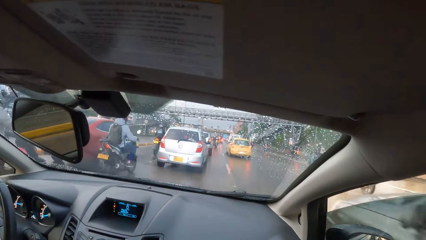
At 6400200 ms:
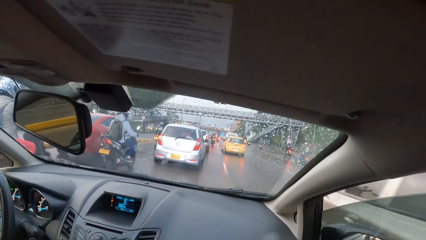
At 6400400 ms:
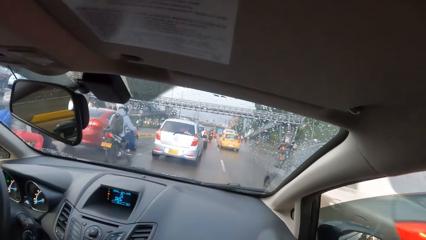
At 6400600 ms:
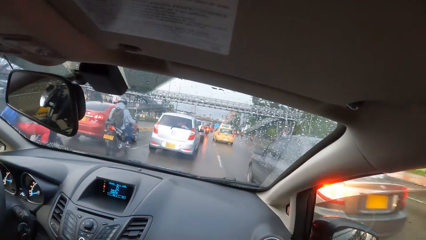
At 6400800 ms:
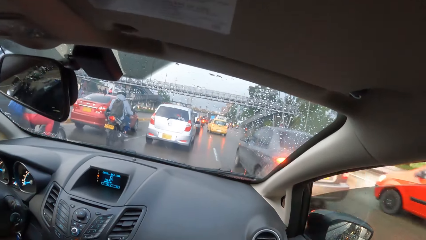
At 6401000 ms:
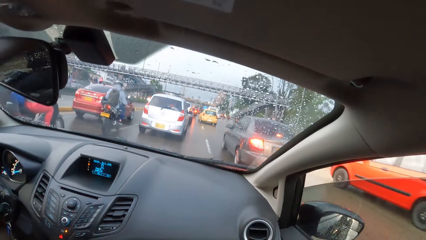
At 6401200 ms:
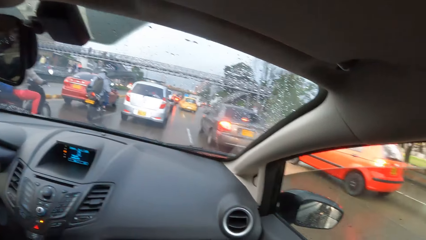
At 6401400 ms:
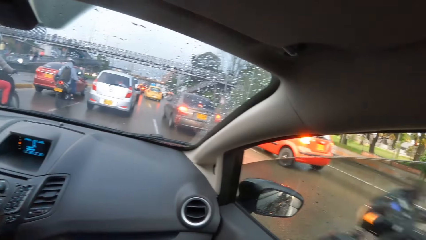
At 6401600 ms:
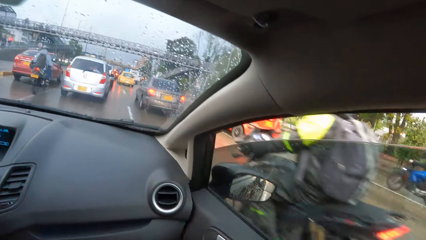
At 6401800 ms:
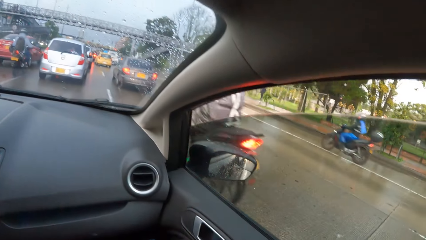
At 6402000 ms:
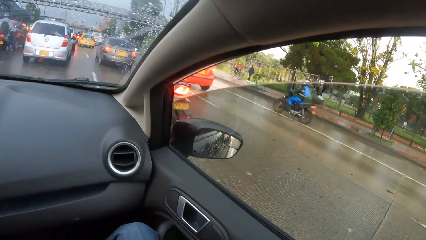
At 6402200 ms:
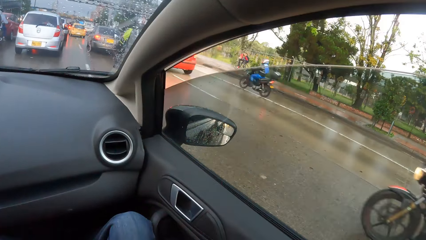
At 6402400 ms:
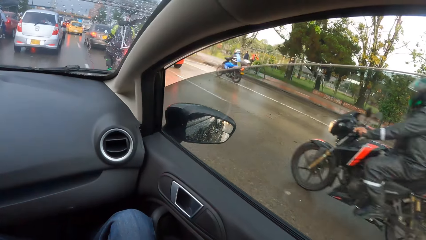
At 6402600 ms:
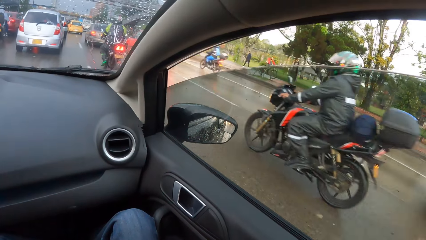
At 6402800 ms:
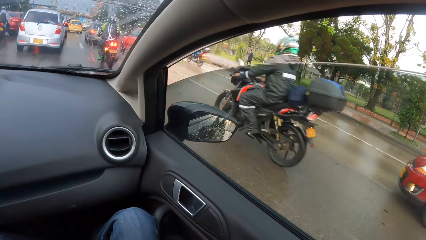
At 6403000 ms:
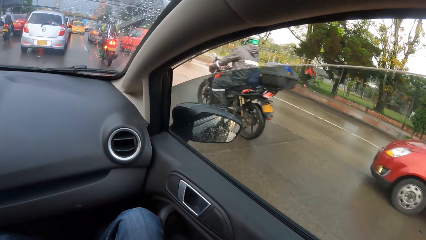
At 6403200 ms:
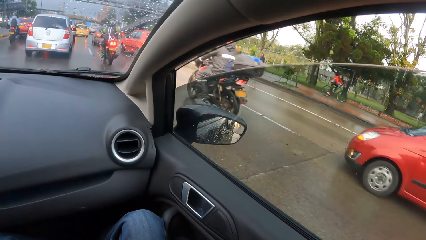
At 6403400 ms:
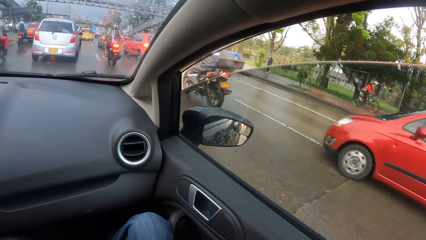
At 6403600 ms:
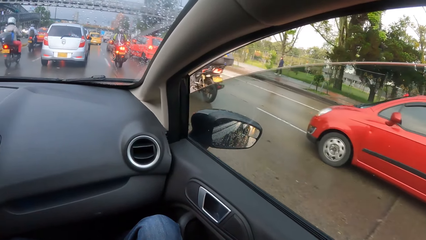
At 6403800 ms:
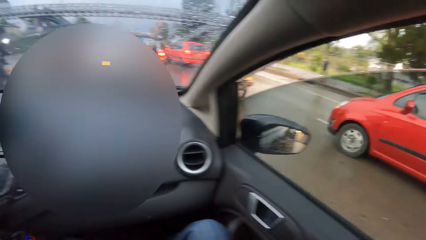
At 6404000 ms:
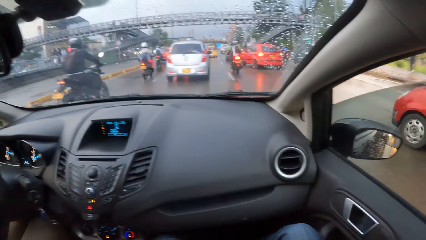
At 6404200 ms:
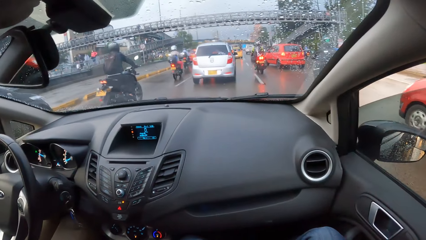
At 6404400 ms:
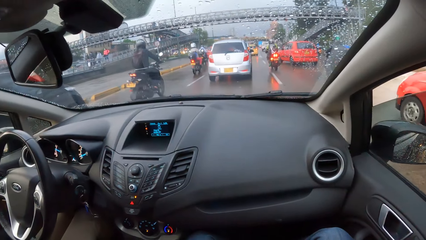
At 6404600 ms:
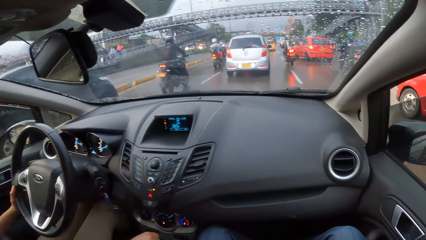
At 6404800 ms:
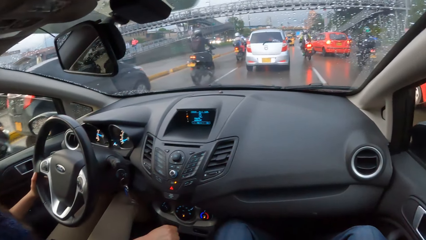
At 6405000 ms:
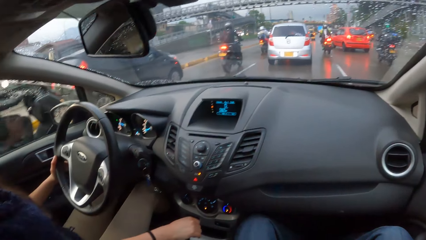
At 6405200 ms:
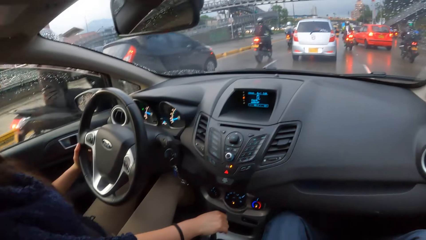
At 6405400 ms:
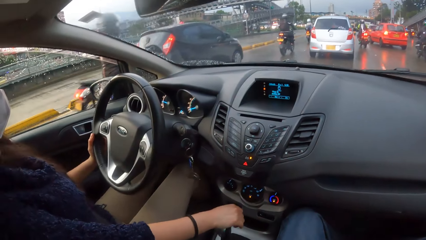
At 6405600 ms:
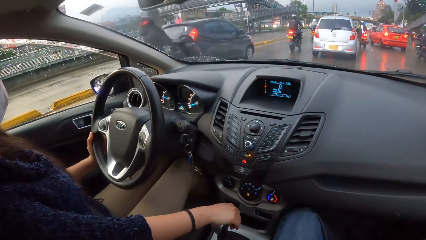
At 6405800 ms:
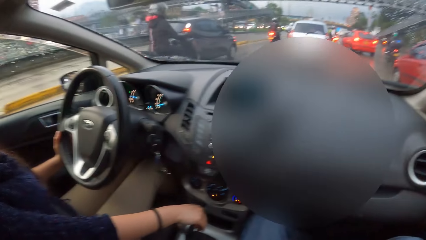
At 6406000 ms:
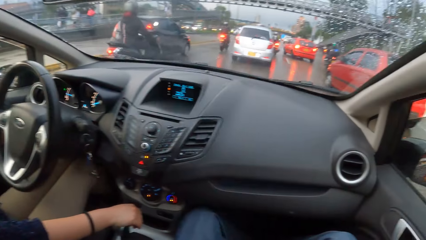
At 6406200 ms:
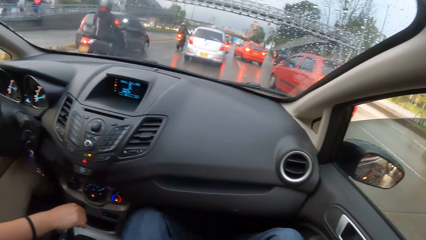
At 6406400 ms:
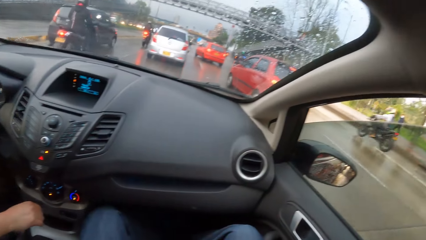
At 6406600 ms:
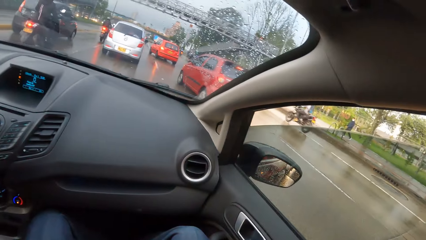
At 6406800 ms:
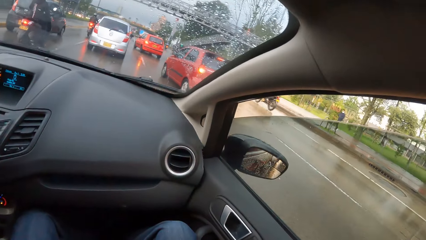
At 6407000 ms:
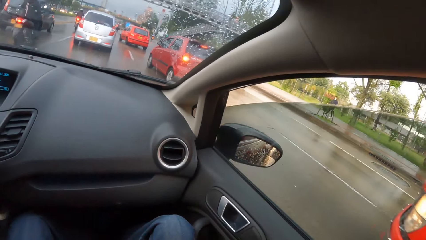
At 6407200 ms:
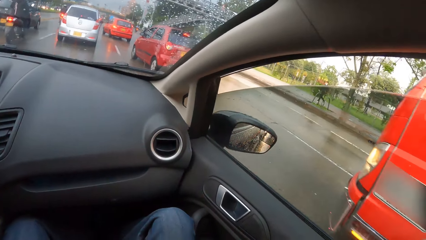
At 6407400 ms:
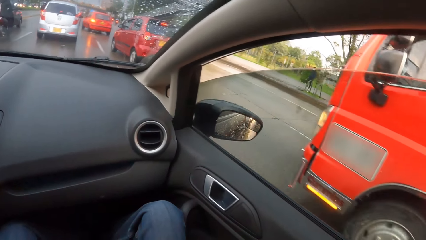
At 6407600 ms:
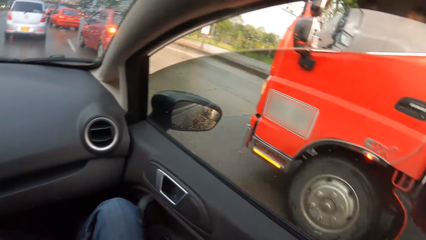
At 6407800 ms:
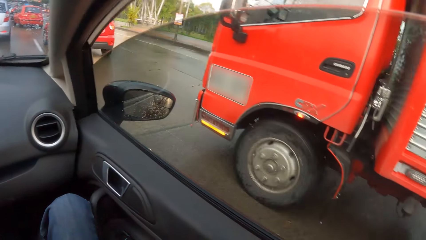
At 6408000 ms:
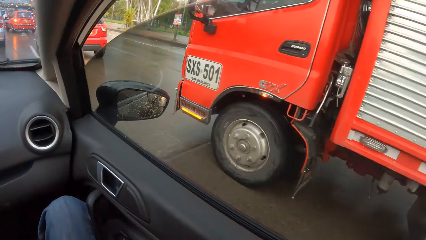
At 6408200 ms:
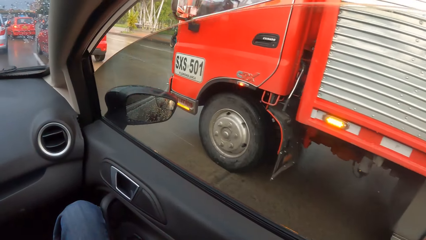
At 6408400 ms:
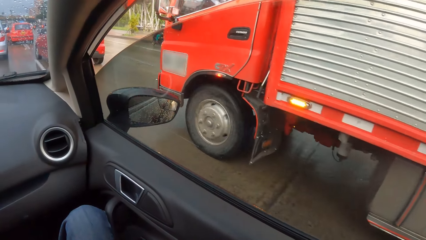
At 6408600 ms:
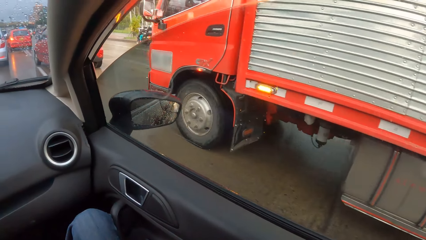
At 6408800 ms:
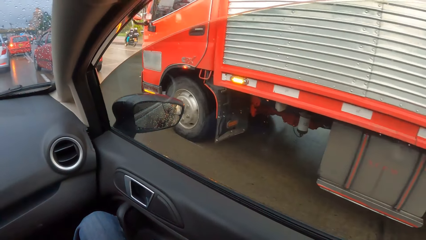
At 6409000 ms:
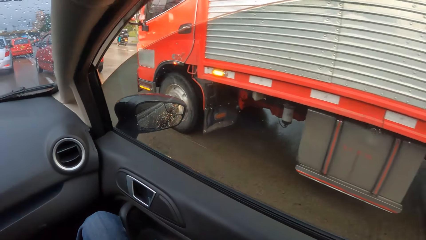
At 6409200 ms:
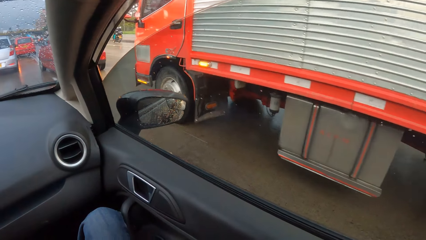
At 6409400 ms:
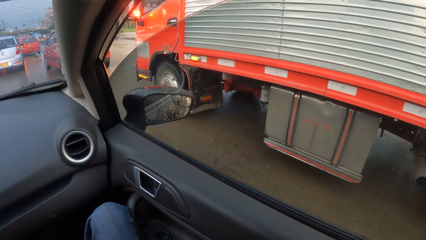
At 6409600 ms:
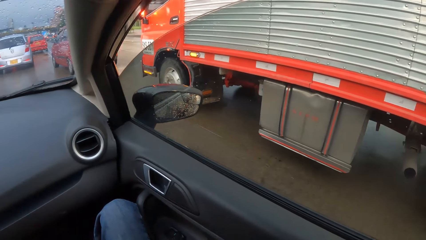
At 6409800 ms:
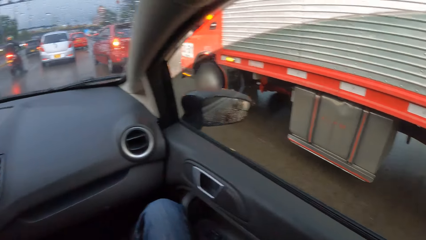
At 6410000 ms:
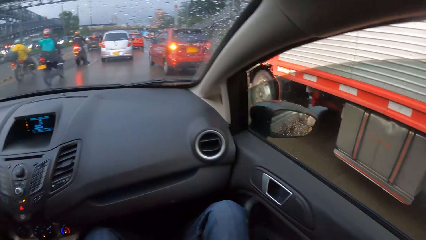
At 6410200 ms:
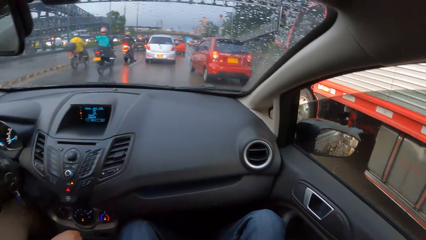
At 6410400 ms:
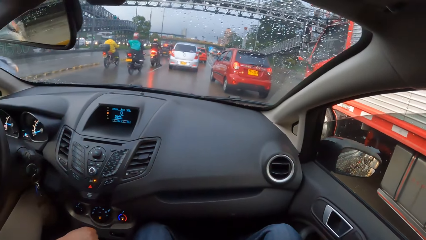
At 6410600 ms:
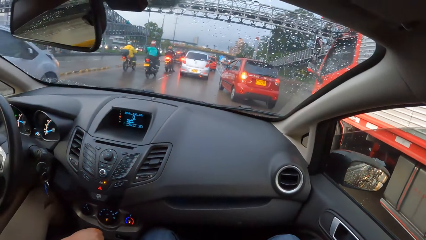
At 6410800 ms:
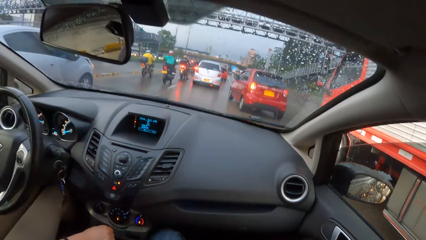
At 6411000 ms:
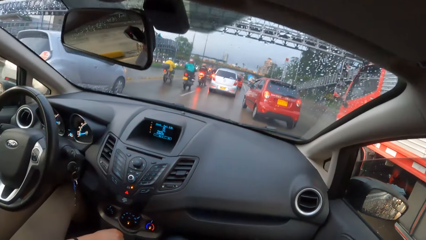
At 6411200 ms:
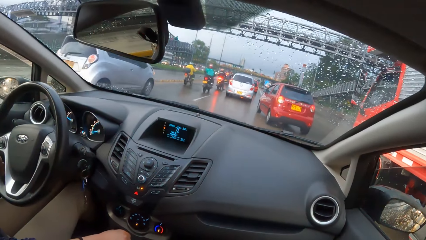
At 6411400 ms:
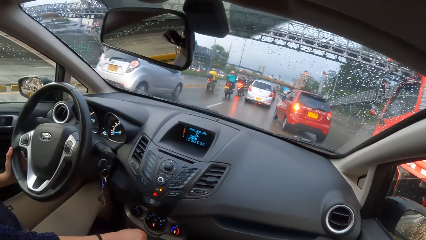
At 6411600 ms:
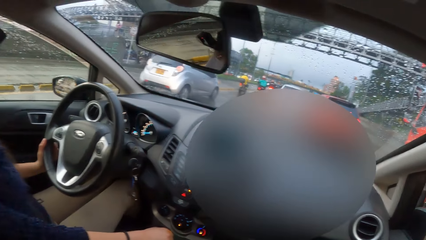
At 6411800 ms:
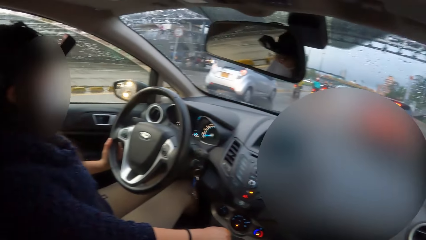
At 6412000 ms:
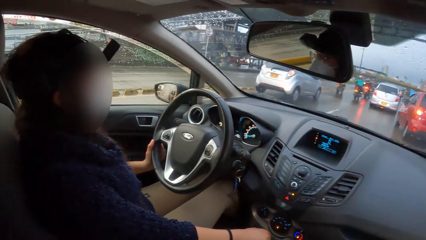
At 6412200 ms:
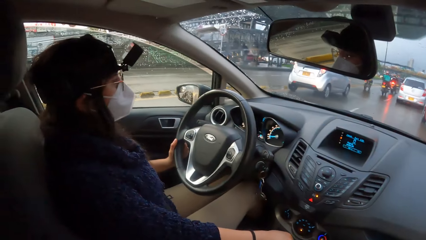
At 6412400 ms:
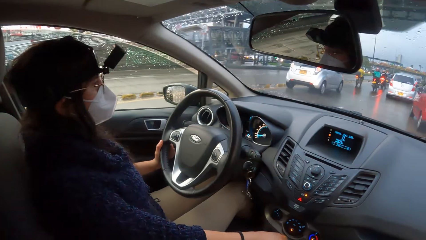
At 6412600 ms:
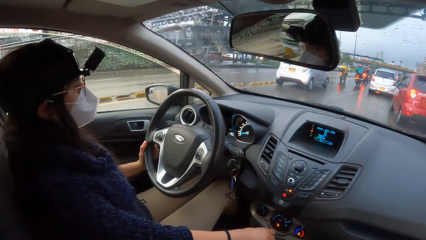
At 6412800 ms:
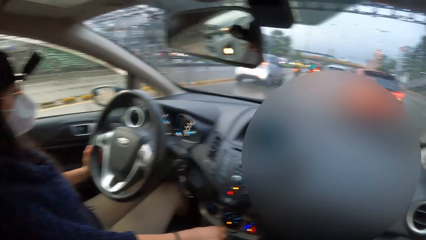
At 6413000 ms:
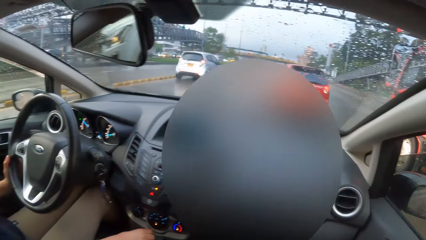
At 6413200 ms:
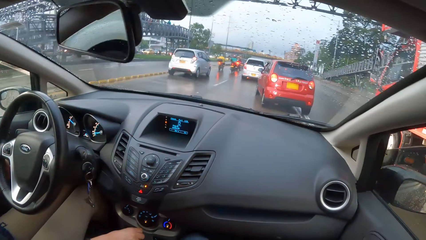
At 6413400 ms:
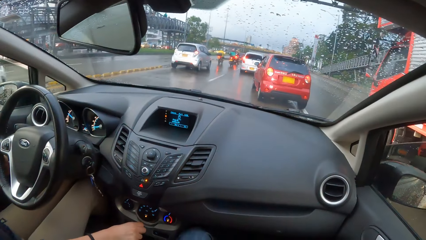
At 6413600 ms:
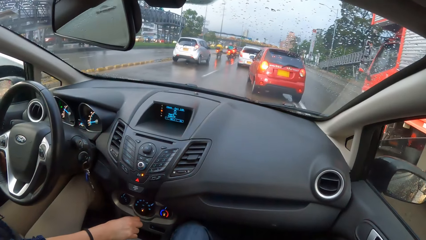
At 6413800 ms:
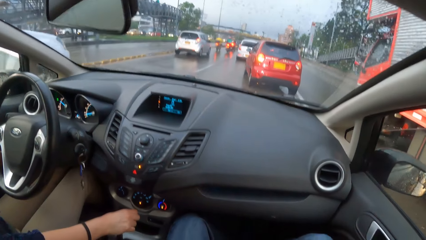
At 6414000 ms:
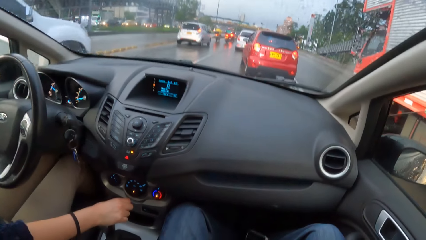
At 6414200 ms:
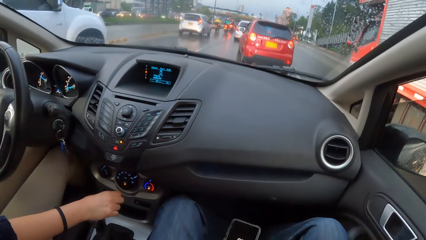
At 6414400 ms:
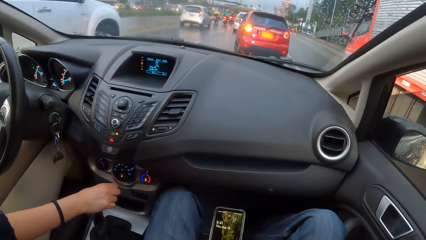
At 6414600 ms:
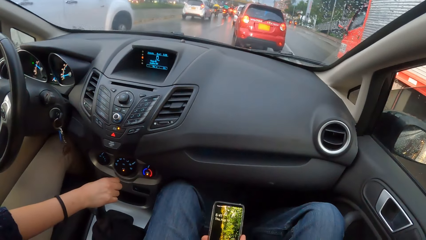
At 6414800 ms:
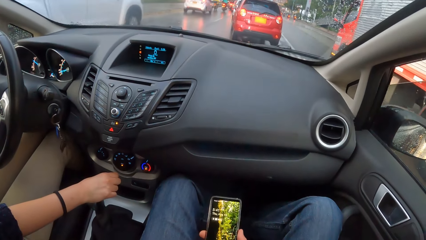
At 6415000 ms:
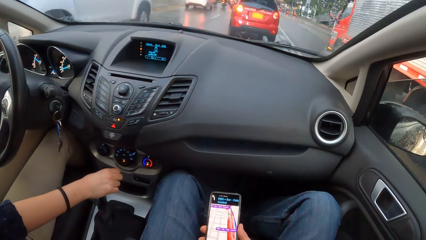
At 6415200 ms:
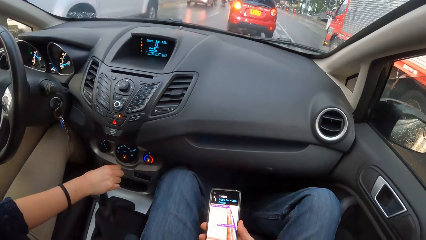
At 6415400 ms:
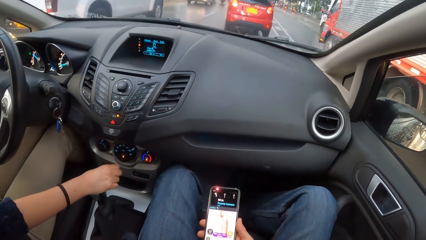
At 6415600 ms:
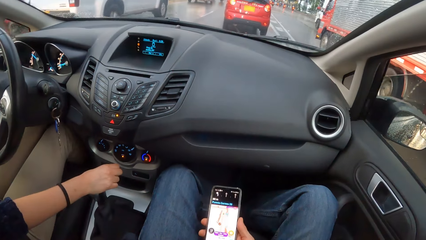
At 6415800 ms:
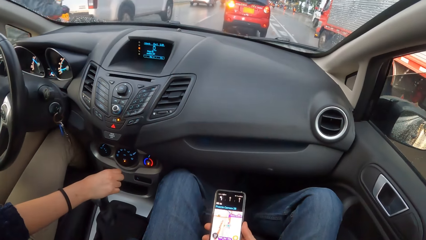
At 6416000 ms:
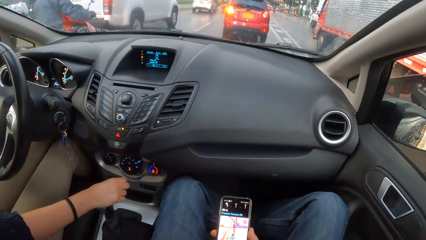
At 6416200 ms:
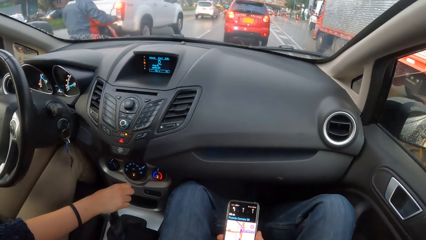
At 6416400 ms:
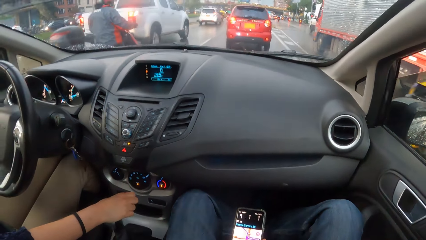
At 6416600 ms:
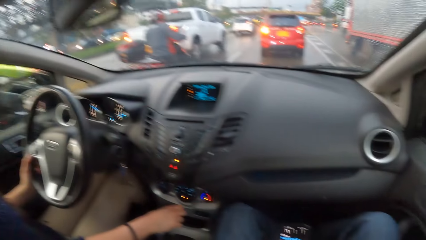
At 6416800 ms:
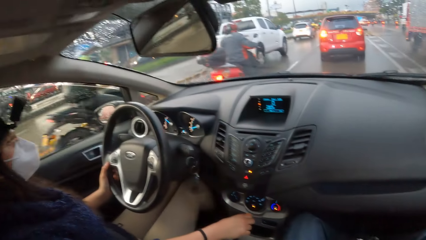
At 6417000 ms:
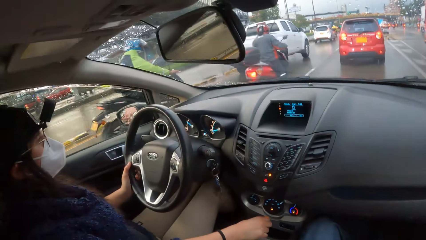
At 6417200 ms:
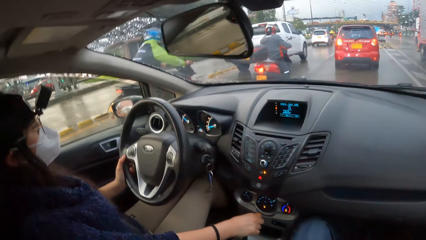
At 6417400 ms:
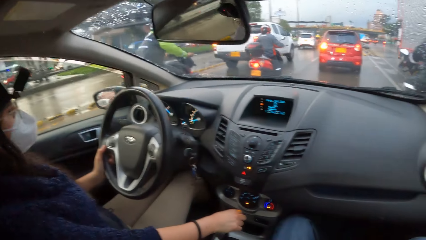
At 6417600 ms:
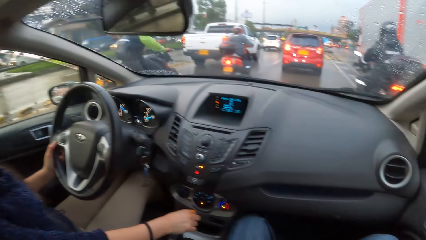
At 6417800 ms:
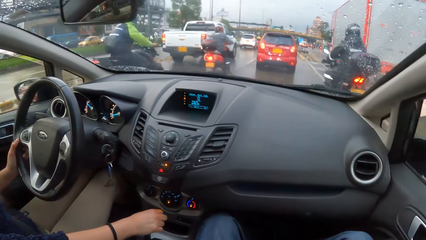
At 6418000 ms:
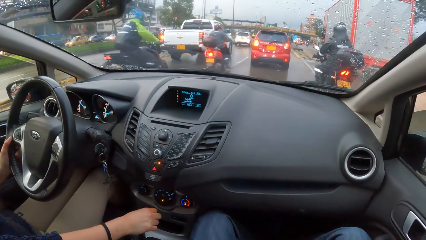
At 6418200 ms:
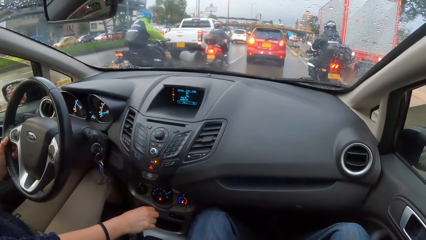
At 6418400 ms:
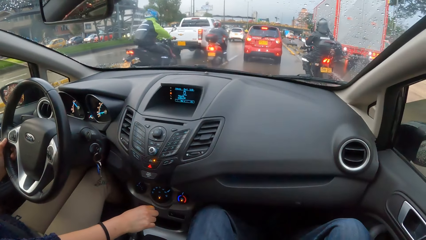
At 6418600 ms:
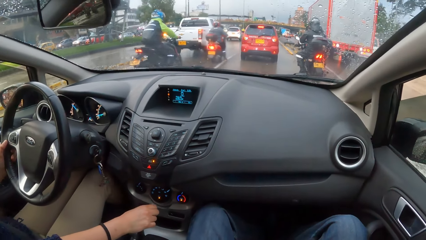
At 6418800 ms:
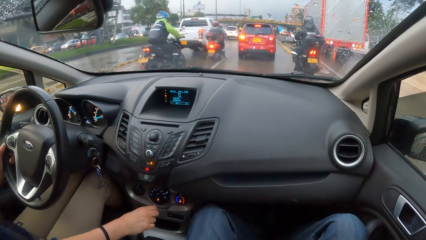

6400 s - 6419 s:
A brown car drives past the camera wearer. A red car drives past the camera wearer. Some motorcycles ride past the camera wearer. A red car drives past the camera wearer. The camera wearer turns towards a woman. He turns towards a red truck. The red truck drives past the camera wearer. The camera wearer turns towards the woman. He holds a phone with his right hand. He browses his phone. The woman drives a car.
